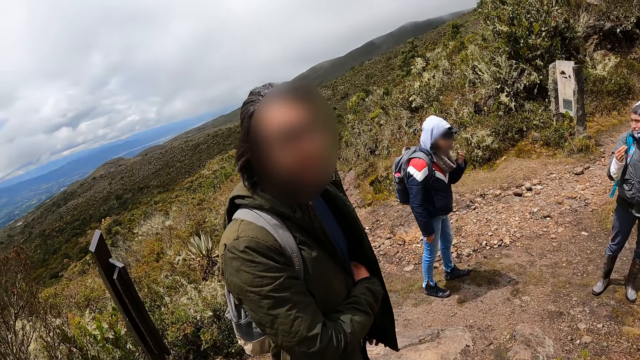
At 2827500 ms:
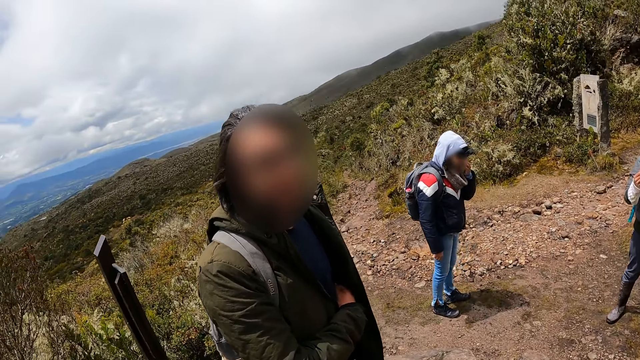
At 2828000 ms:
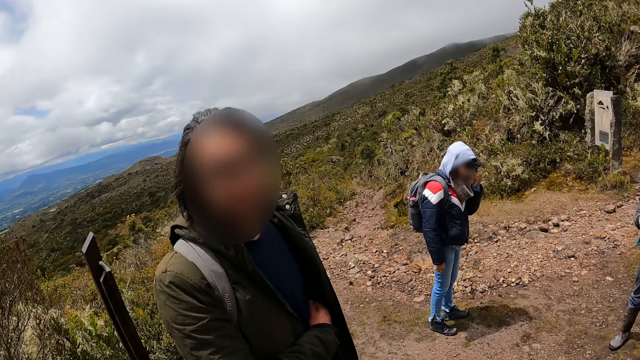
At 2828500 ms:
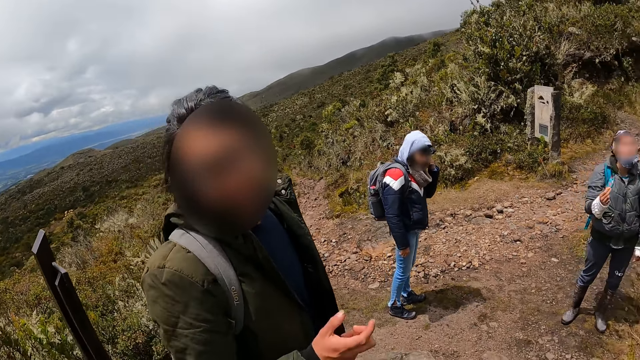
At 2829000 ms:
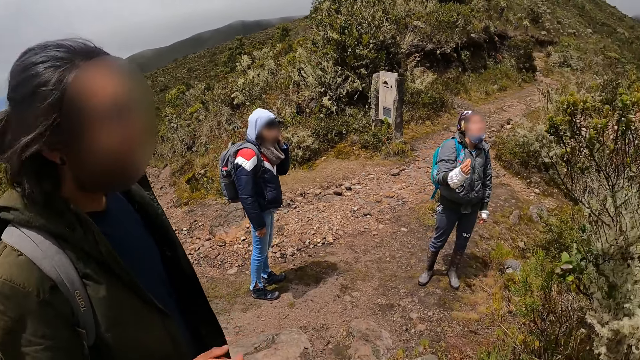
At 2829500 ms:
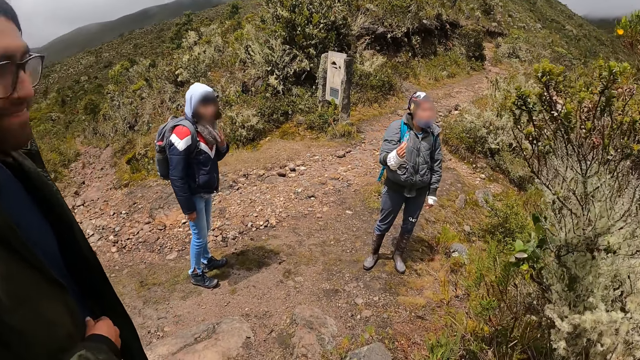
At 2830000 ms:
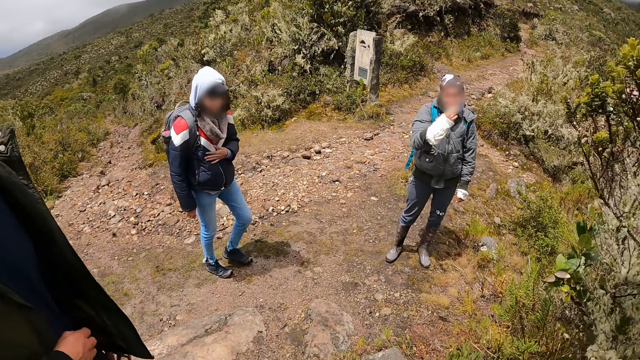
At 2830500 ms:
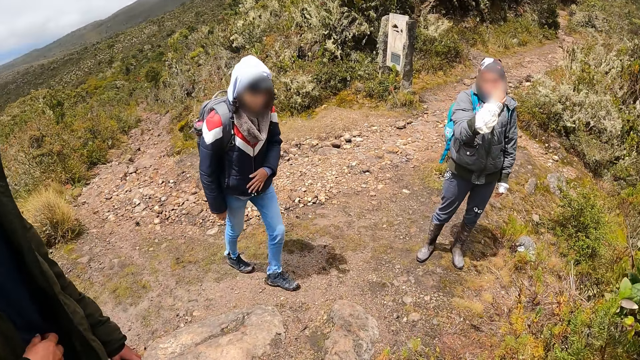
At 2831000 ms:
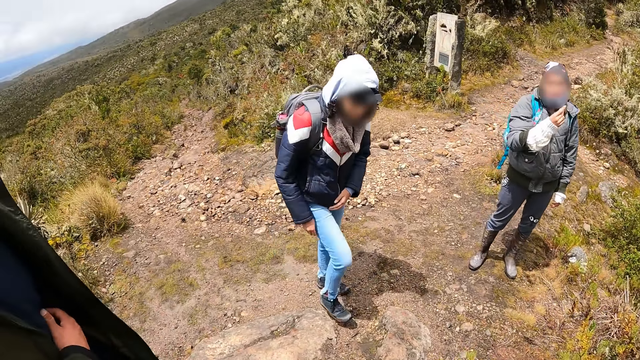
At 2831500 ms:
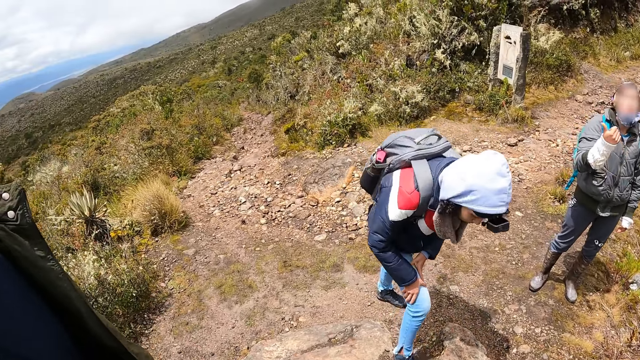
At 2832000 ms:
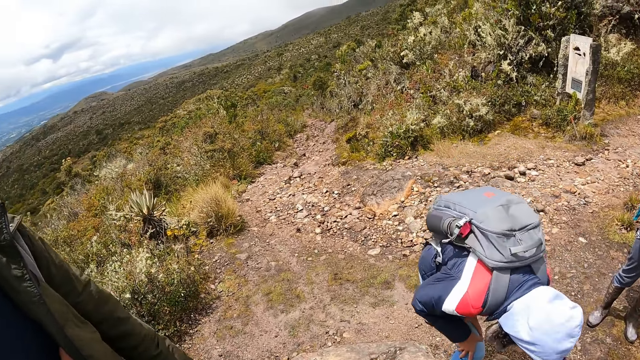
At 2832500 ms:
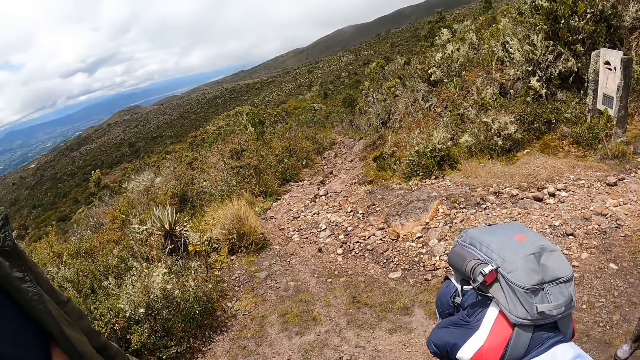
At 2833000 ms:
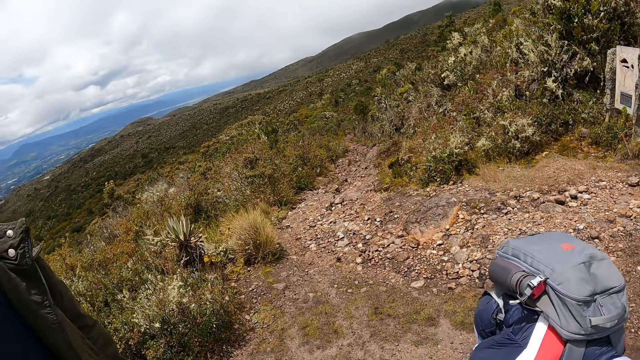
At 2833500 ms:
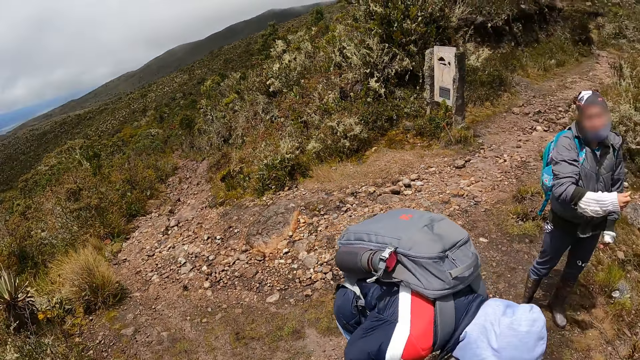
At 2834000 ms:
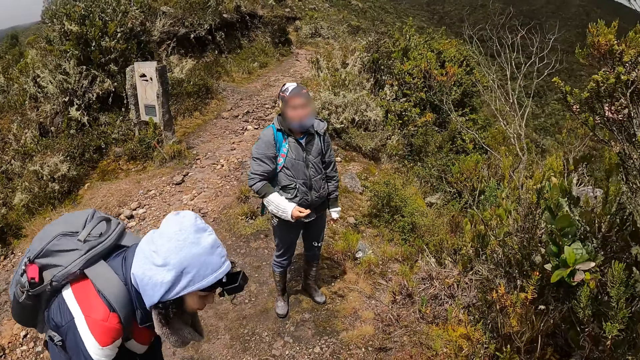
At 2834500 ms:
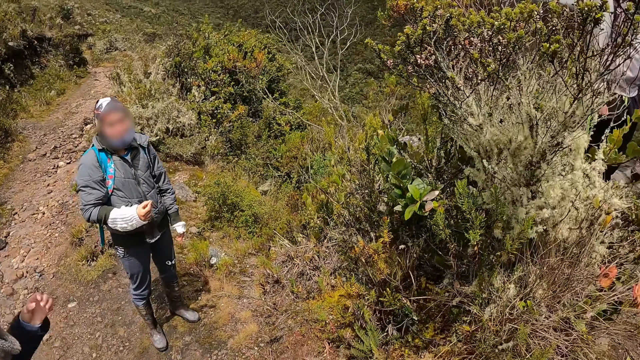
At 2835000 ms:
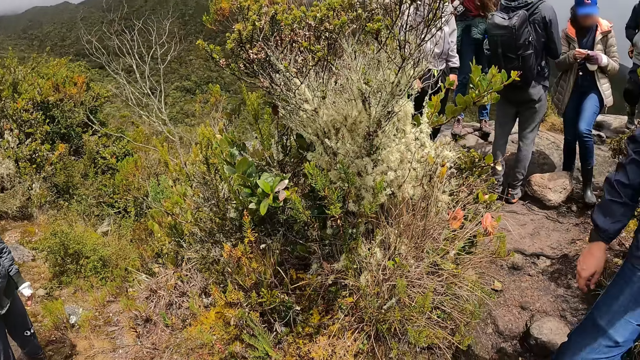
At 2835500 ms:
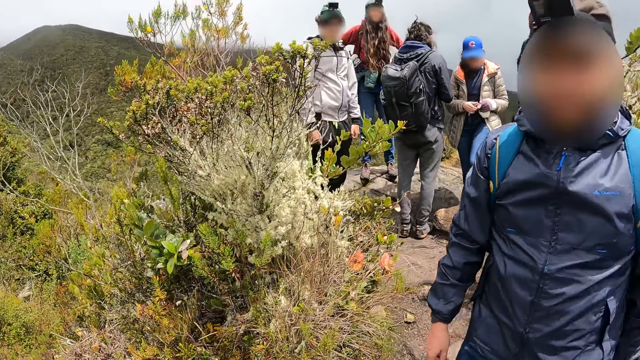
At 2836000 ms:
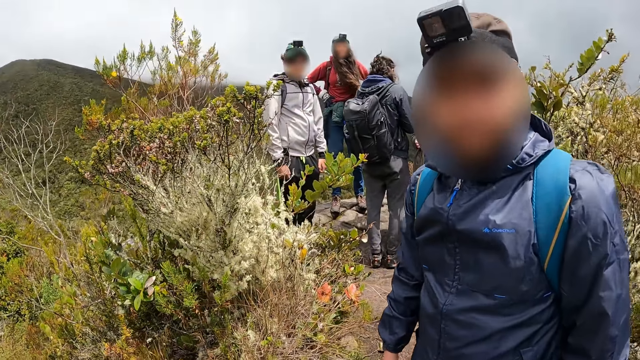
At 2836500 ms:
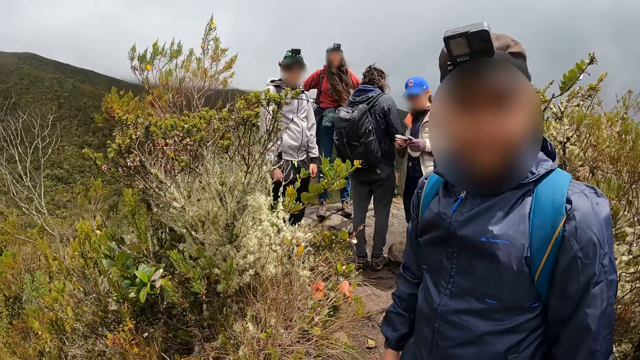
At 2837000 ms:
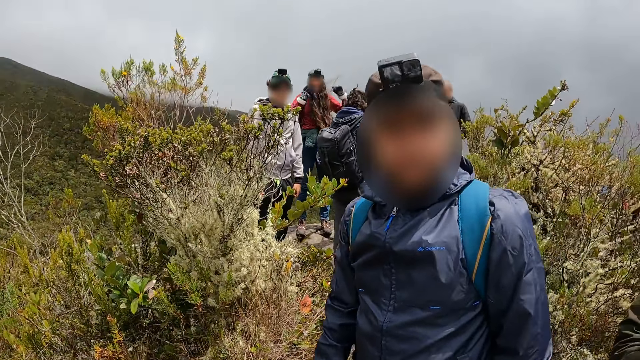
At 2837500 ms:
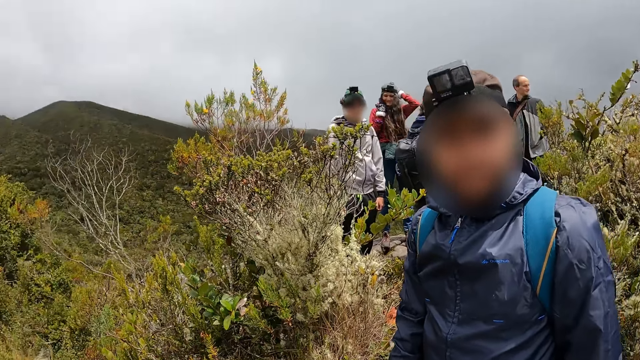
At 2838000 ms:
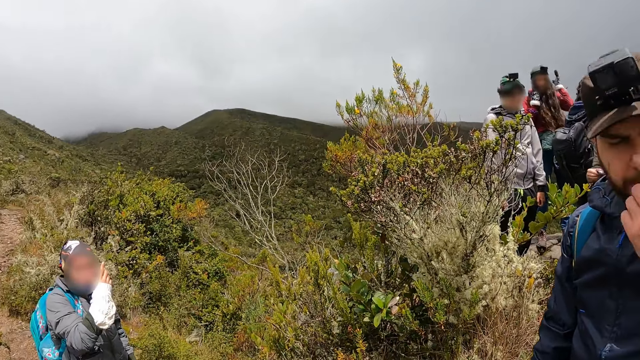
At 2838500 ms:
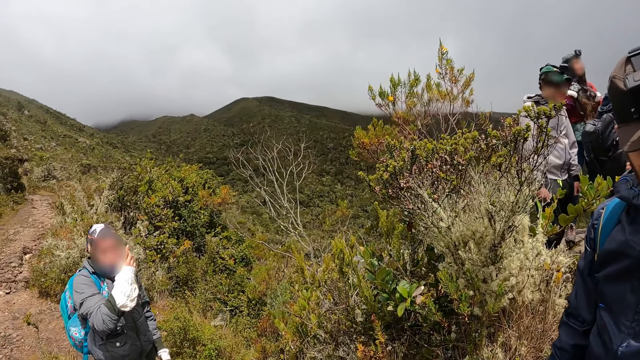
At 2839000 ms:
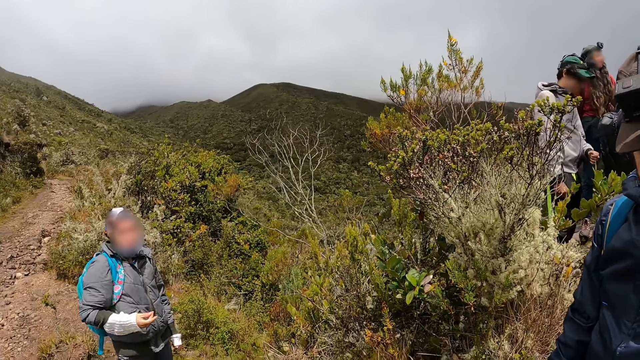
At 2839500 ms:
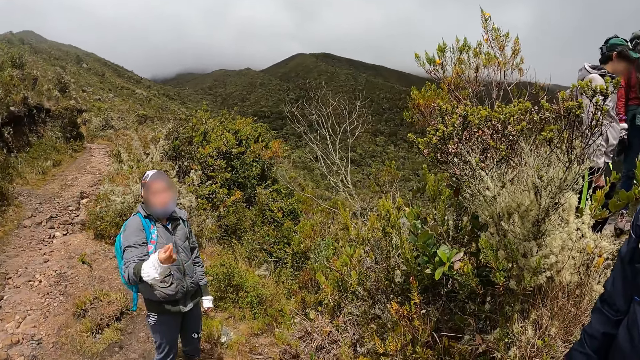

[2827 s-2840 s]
A woman exercises her right leg with both hands. Another woman interacts with the camera wearer and the group of people. A man interacts with the camera wearer.

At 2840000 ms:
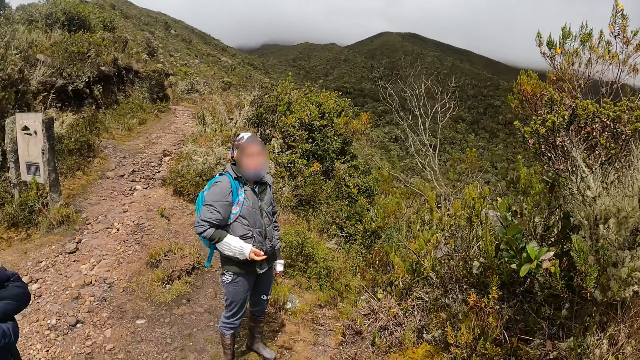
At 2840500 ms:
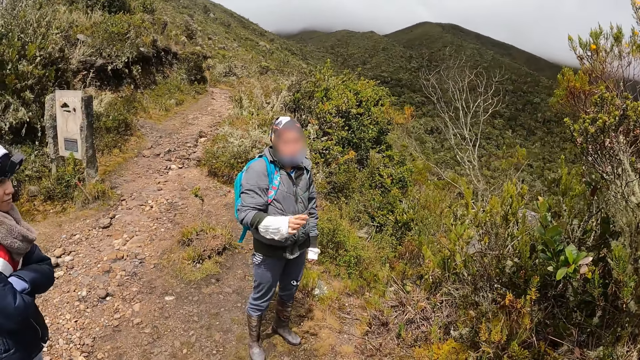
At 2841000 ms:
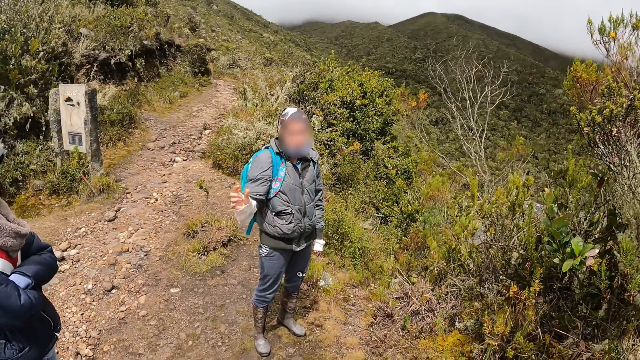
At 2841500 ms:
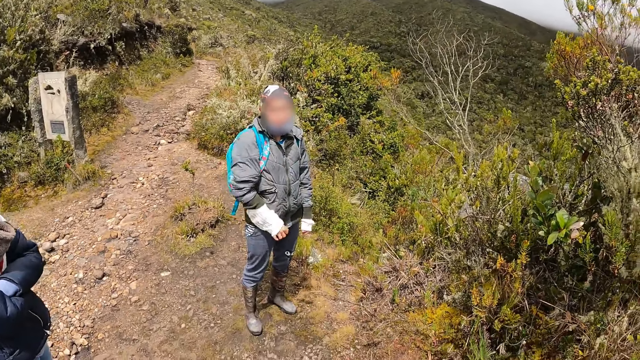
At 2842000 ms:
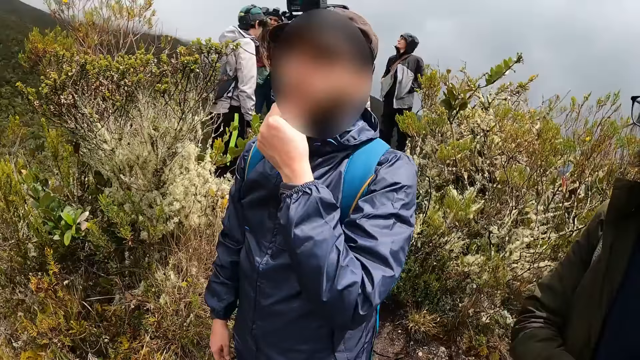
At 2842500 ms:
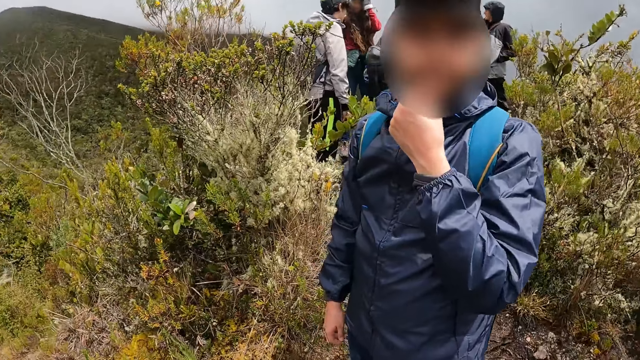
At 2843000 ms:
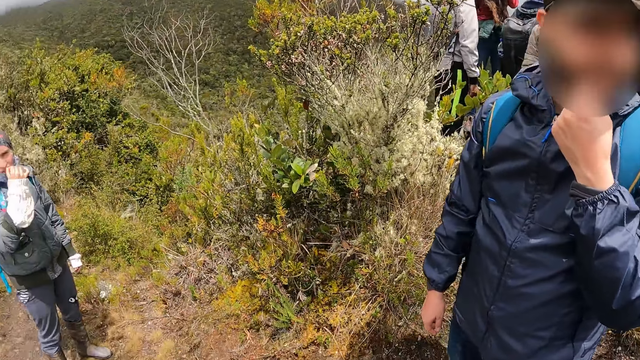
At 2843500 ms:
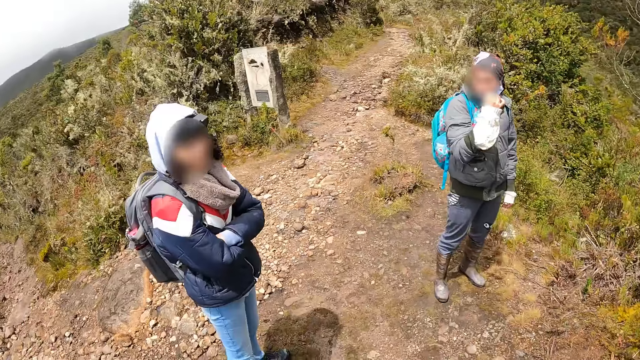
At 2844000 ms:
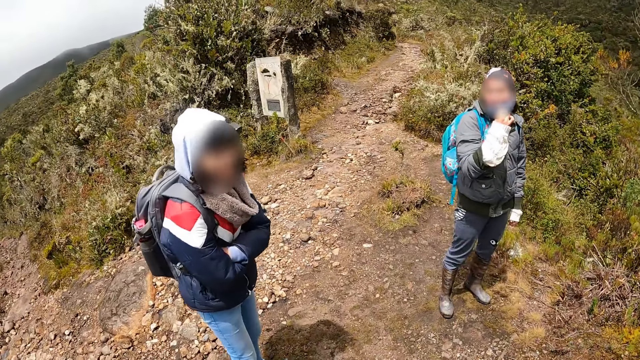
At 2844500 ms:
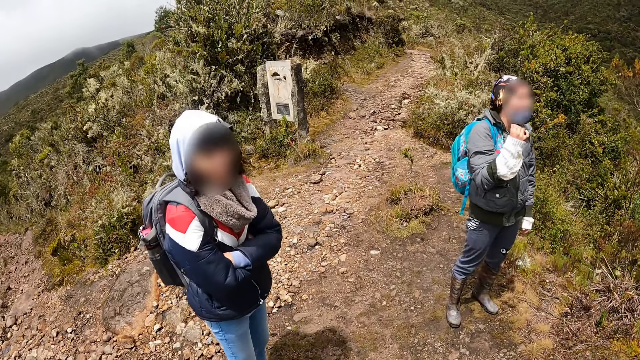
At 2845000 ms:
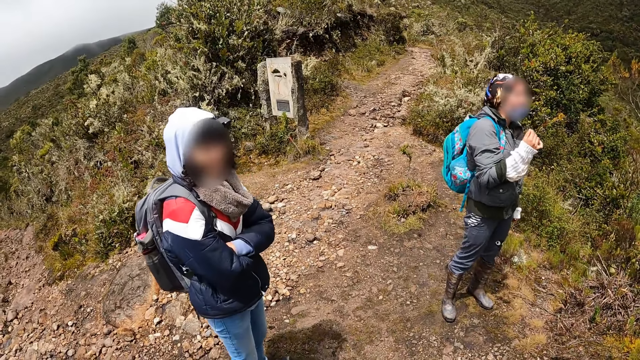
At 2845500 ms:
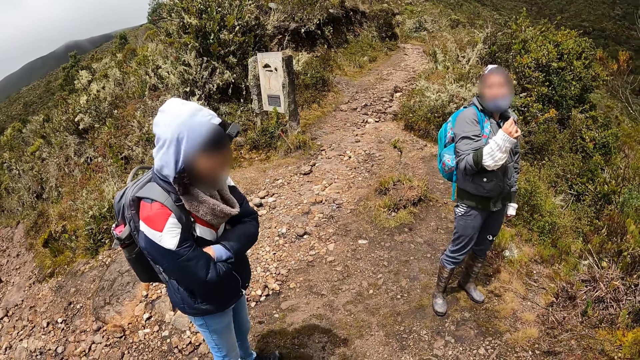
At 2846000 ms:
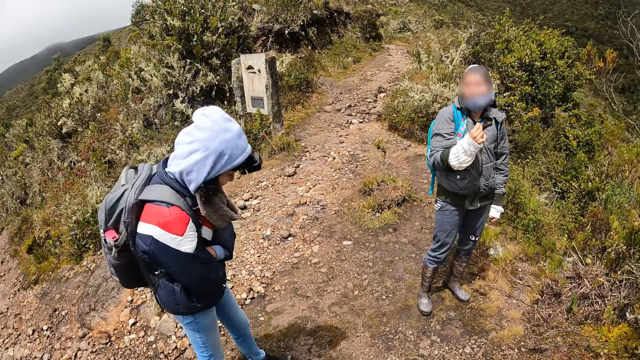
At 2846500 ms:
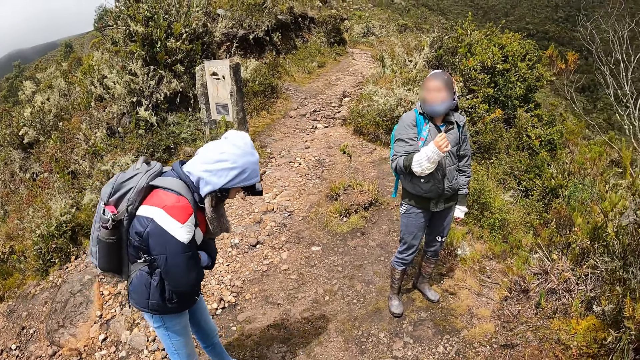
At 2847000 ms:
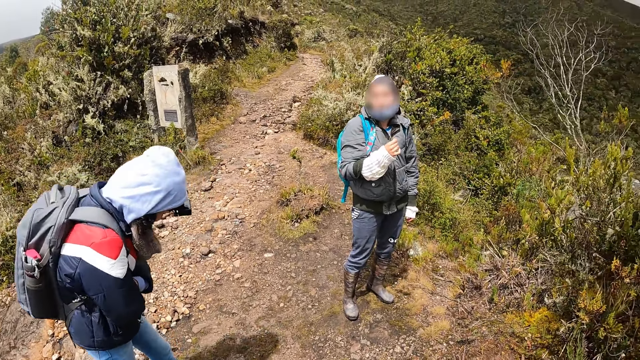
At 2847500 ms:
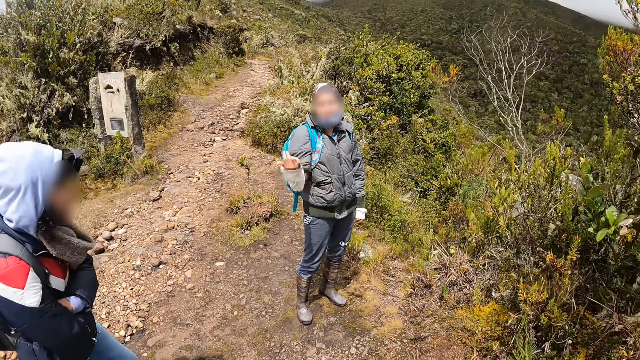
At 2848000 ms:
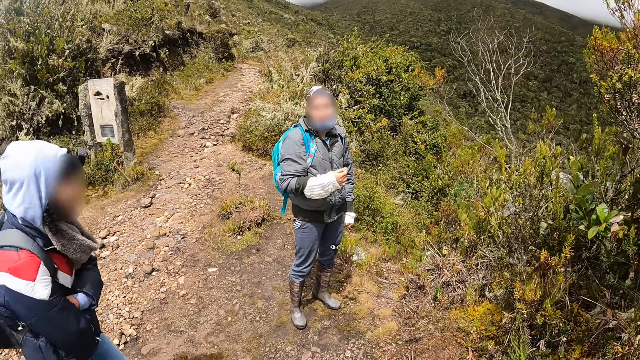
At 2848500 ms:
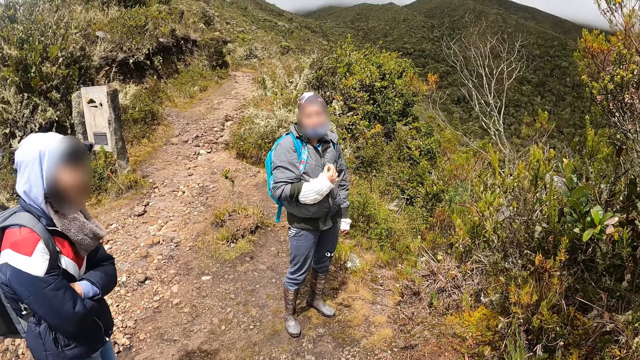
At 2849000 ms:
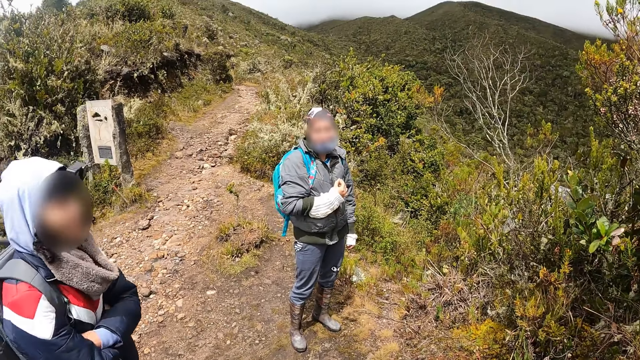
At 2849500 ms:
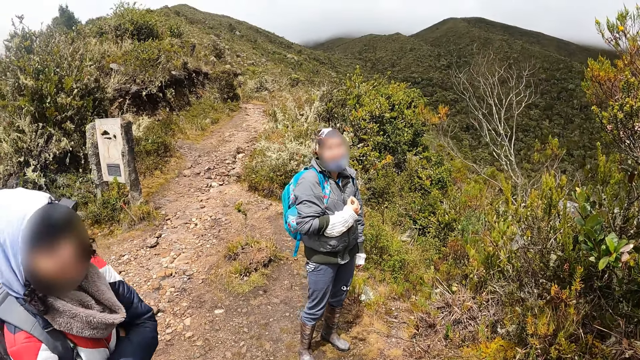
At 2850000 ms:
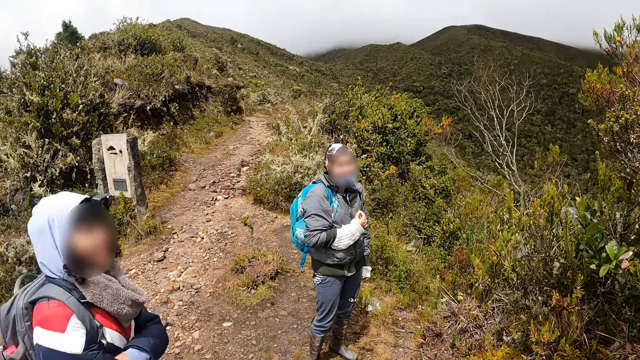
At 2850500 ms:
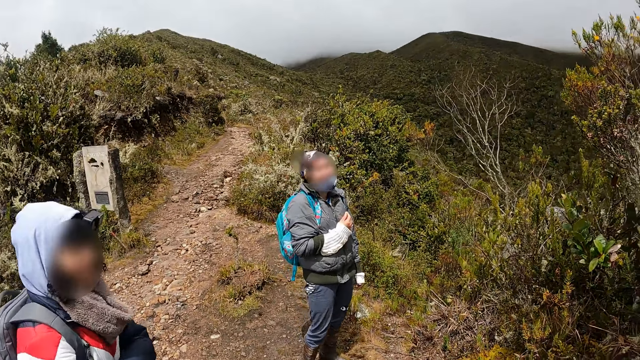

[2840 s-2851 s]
The camera wearer stares around the mountain.
